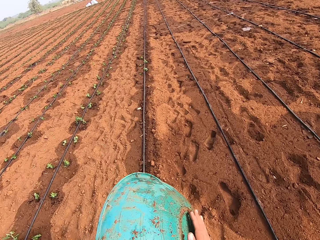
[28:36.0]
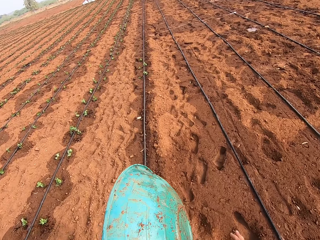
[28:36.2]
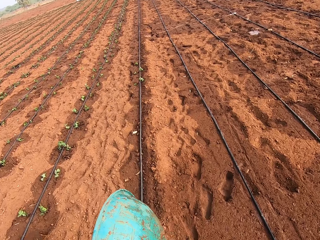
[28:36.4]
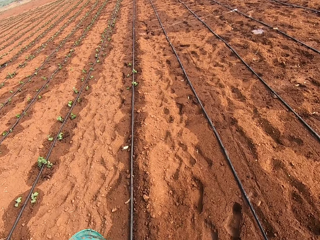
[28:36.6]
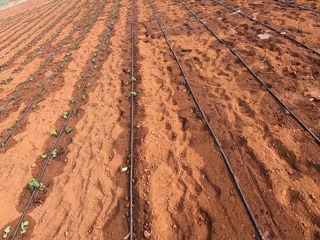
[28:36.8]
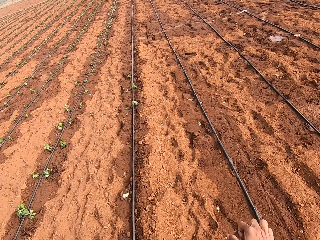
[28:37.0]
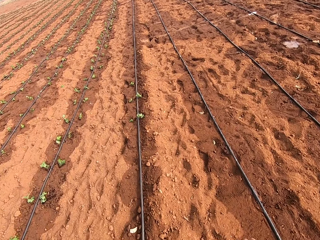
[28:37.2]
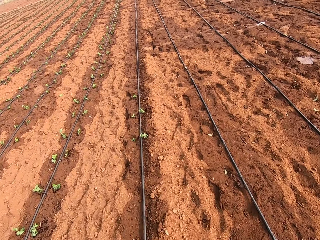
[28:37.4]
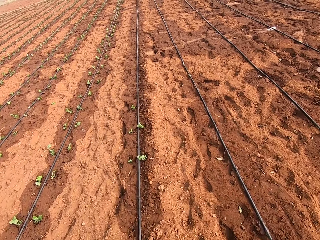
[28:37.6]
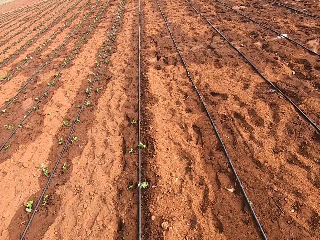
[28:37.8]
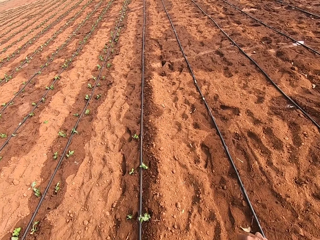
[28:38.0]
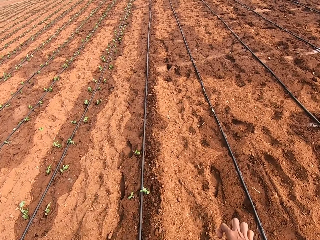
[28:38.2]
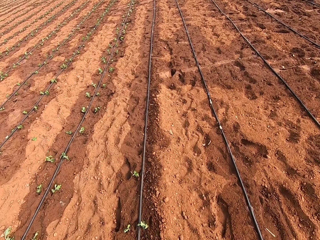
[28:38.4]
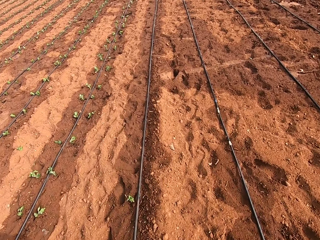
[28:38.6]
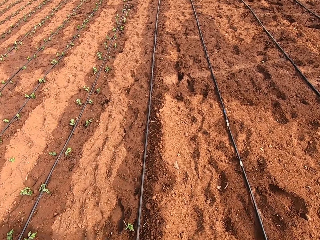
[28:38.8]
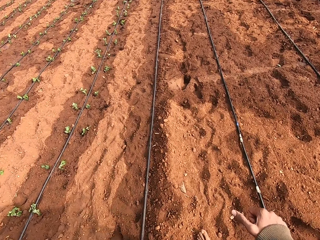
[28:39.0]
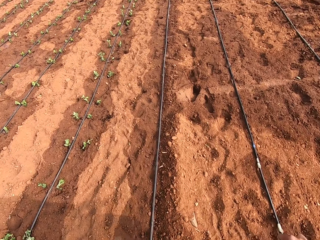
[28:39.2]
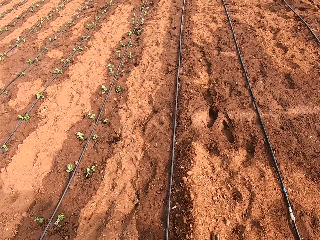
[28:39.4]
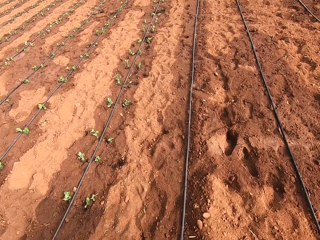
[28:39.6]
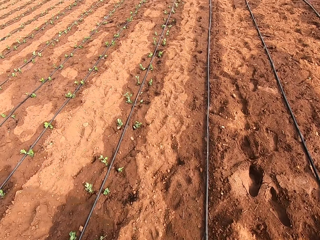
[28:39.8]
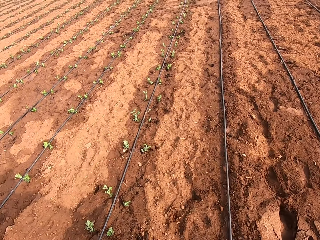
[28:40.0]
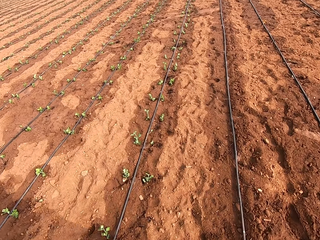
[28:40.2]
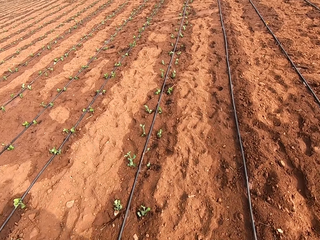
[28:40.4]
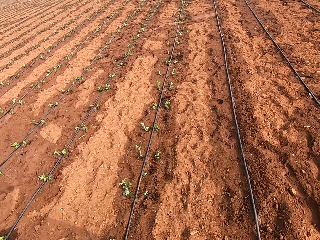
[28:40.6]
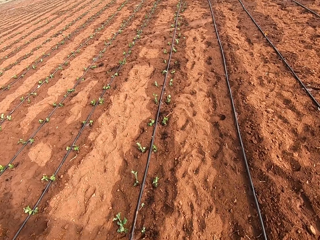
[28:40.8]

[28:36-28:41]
The camera wearer hits the bowl in his left hand with his right hand.

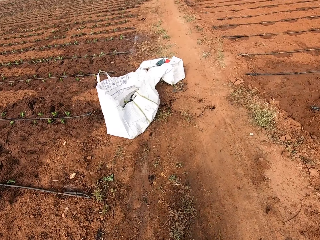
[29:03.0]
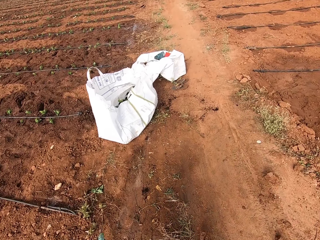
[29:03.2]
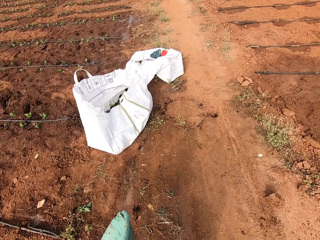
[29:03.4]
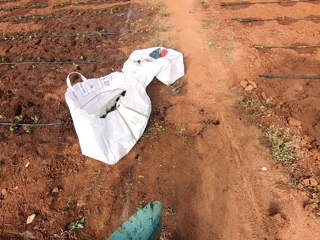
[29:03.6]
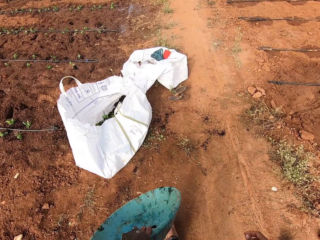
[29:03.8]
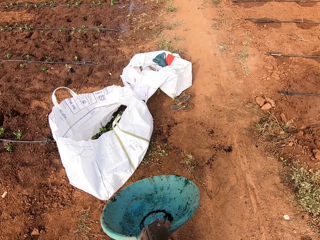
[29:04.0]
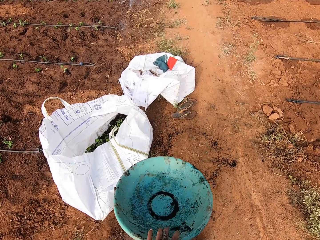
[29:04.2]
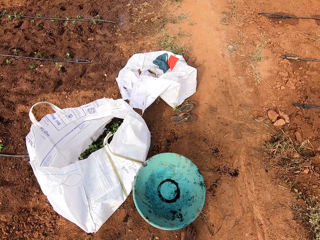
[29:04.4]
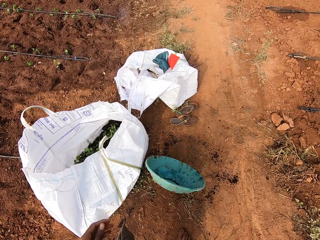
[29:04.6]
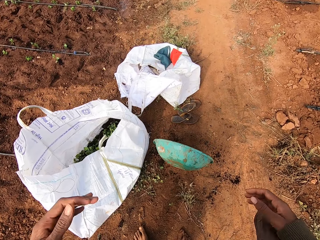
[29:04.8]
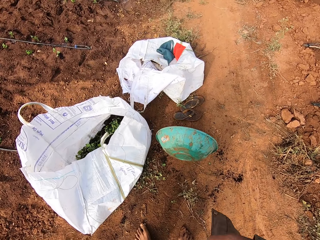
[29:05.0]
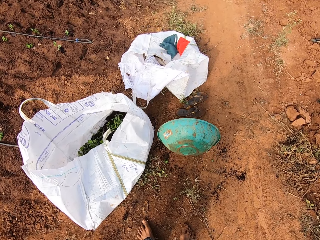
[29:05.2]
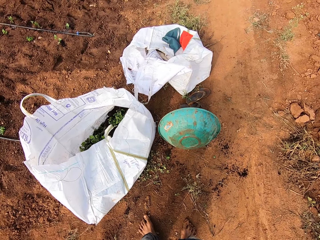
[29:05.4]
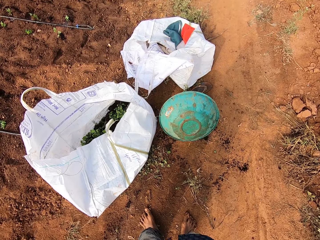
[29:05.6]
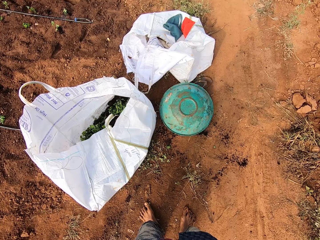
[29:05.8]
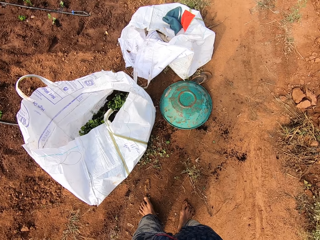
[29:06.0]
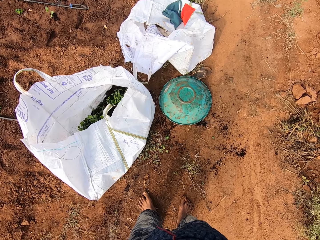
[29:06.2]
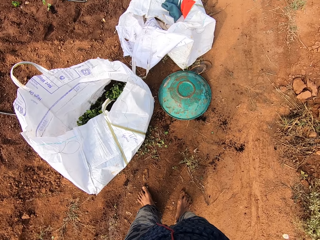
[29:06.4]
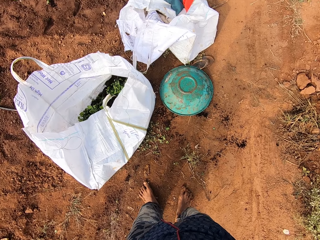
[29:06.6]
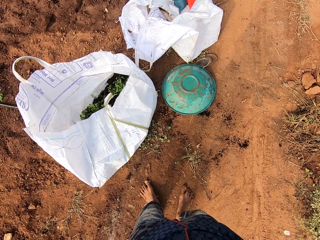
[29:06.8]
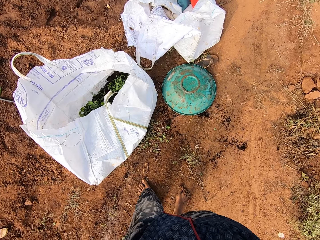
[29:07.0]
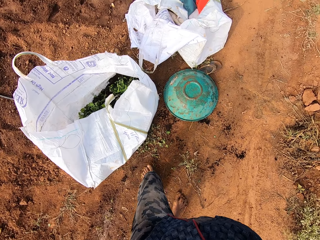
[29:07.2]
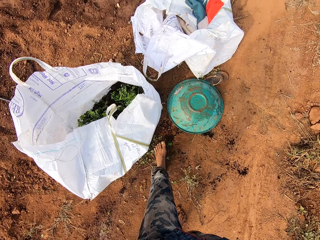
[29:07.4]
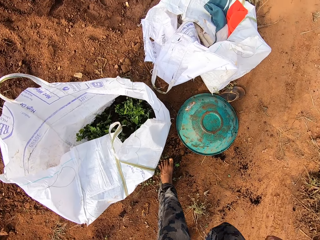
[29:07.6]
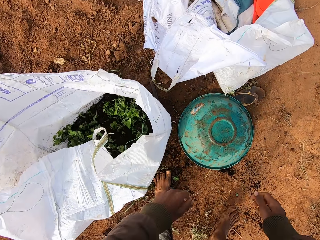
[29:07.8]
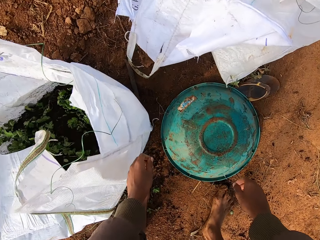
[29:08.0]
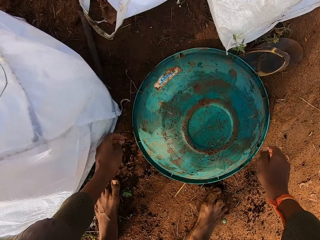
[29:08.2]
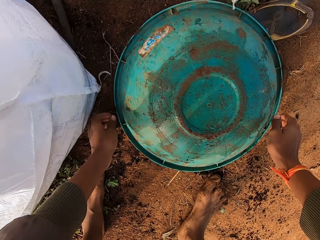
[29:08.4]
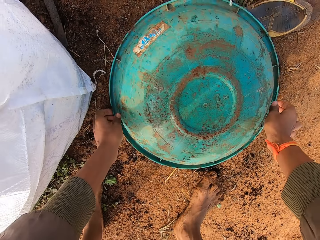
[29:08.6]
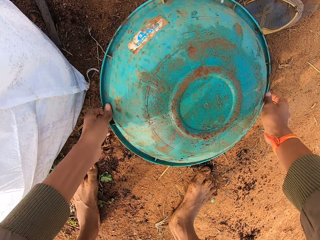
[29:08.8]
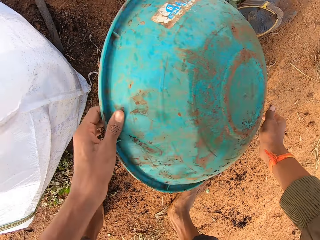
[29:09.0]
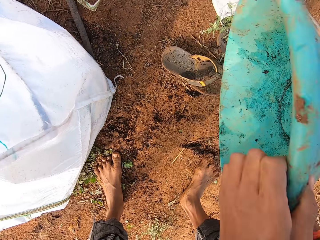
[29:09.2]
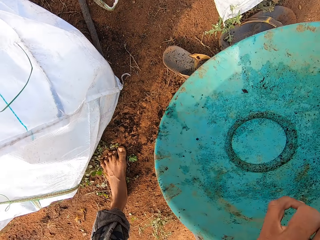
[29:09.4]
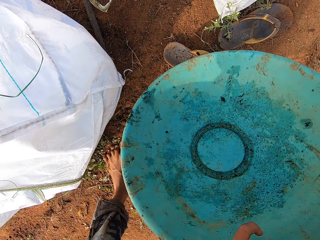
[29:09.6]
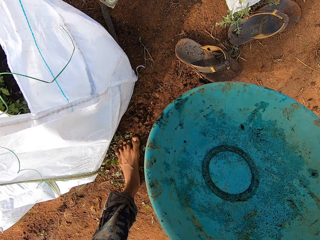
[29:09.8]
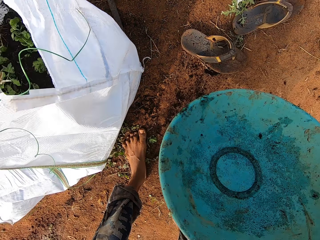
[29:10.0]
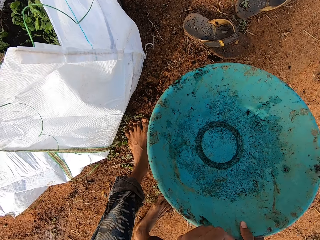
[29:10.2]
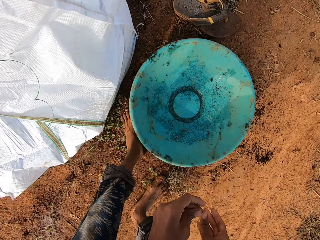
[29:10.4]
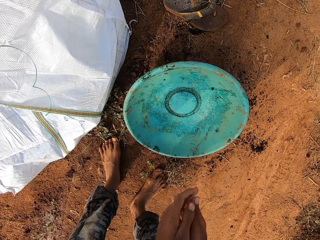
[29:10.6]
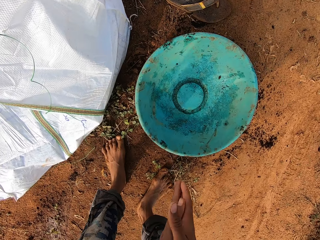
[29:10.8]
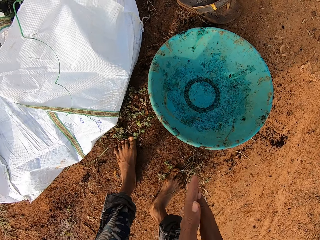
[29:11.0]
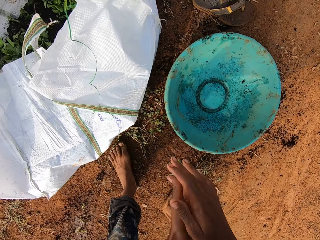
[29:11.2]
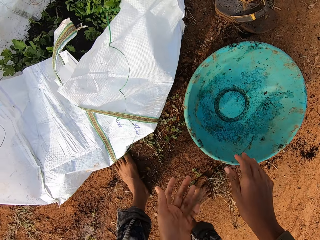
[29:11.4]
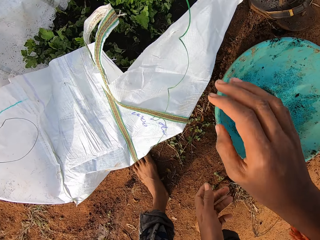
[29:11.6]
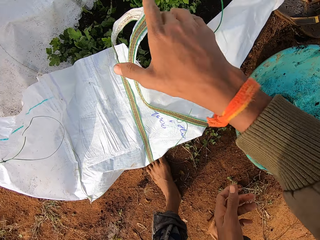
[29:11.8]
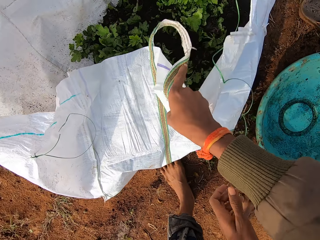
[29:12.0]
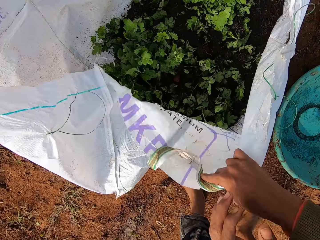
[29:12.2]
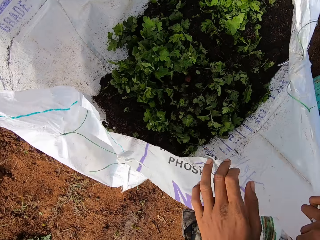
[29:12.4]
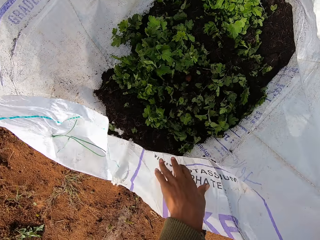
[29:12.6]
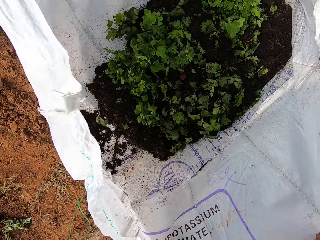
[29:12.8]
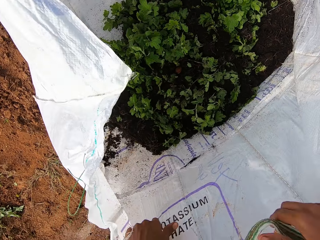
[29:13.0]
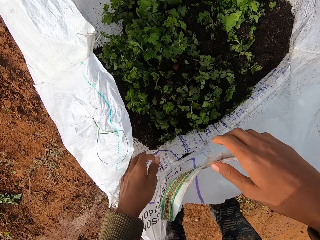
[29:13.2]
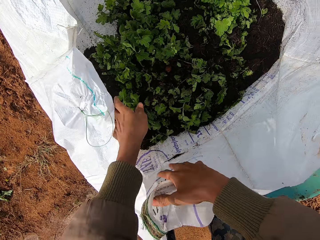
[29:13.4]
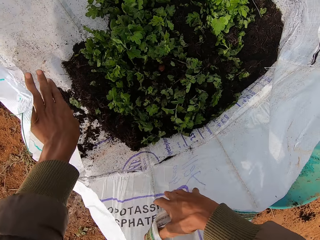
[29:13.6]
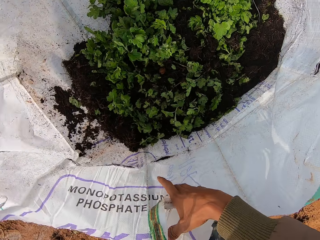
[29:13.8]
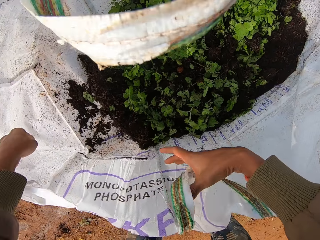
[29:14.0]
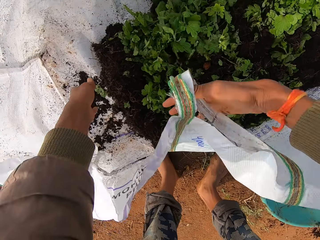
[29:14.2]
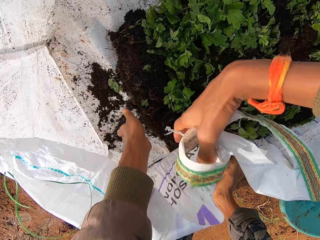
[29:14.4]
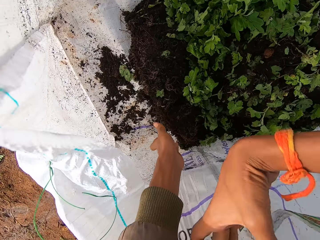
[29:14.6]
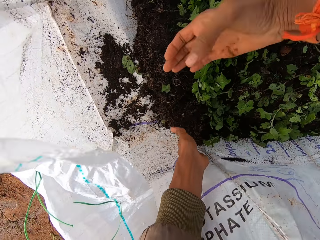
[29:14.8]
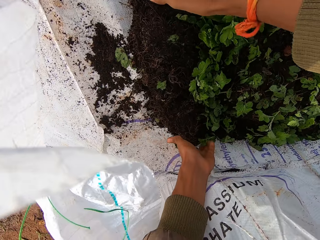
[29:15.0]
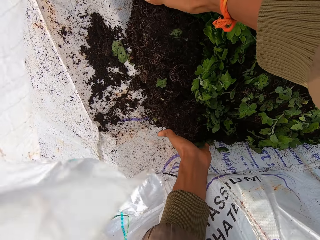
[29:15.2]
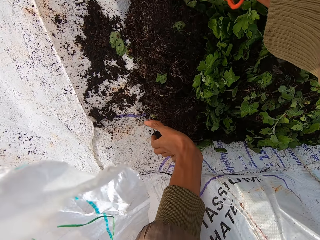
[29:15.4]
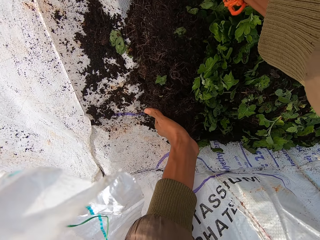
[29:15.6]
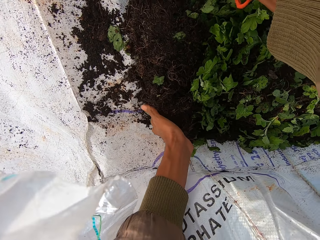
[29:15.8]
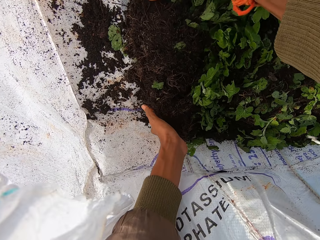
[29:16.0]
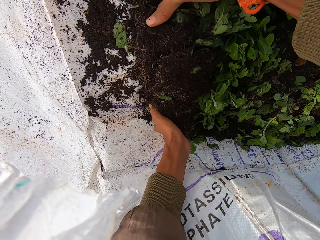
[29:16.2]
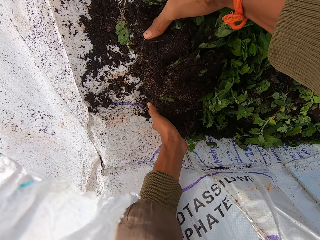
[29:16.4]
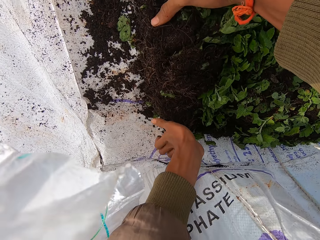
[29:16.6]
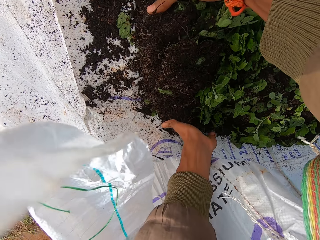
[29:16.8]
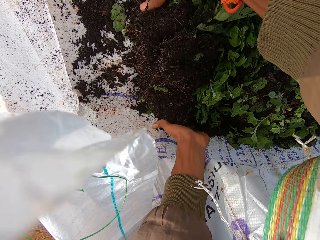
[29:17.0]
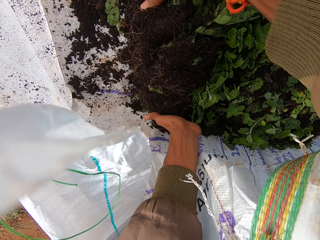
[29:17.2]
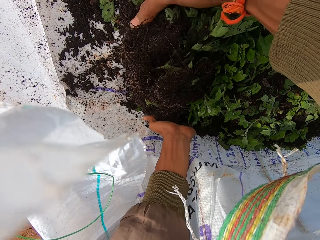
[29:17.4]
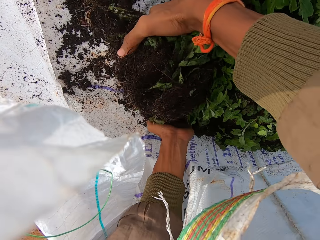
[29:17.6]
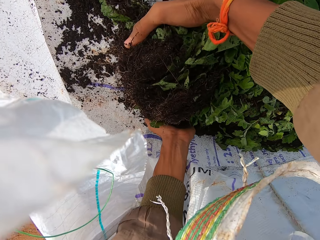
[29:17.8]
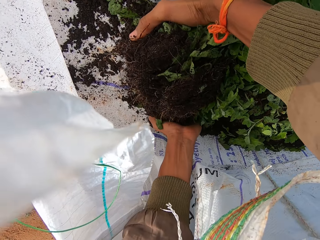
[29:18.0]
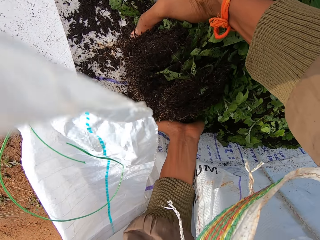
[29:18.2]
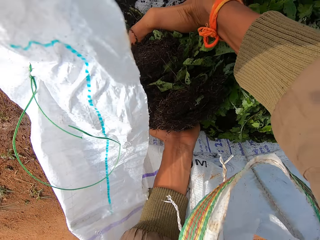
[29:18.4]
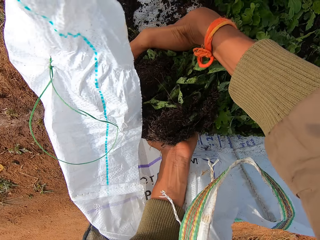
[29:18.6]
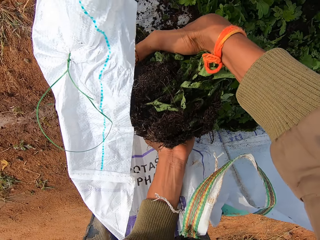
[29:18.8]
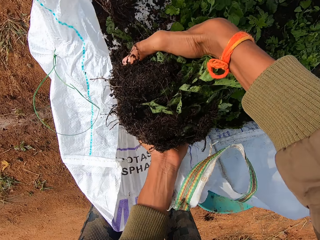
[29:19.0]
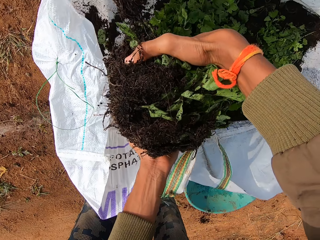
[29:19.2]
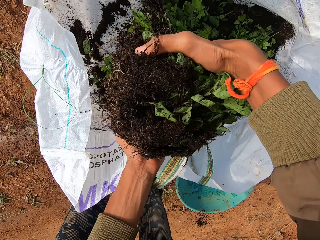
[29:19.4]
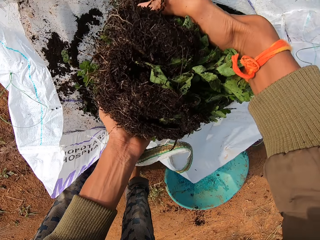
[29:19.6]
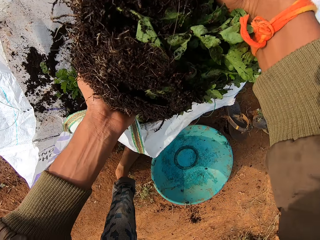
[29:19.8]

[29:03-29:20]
The camera wearer drops the bowl or basin on the ground with his left hand. He flips the bowl on the ground with both hands. He drops the basin on the ground. He dusts both hands together. He opens the sack with both hands. He picks celery from the sack with both hands.
